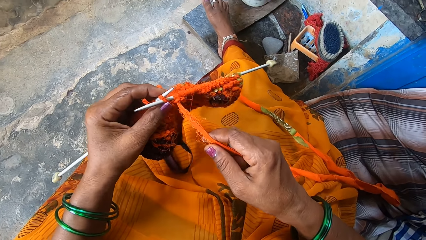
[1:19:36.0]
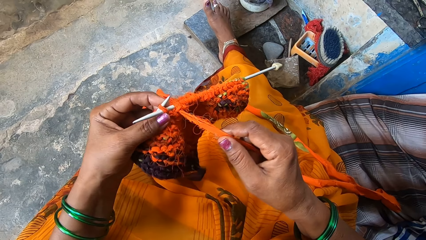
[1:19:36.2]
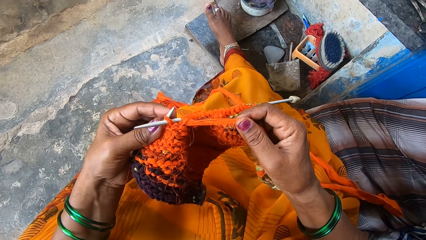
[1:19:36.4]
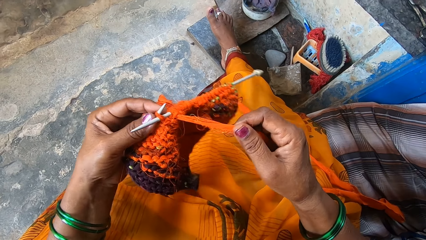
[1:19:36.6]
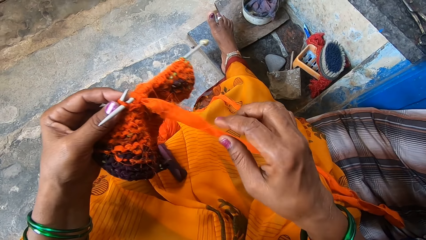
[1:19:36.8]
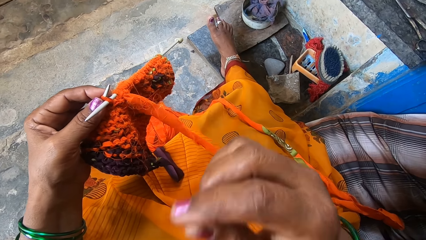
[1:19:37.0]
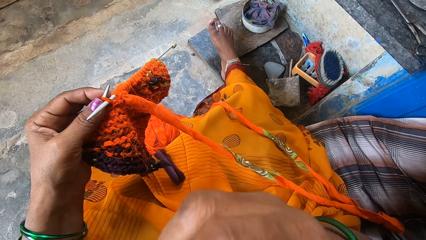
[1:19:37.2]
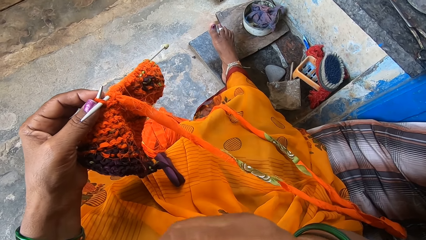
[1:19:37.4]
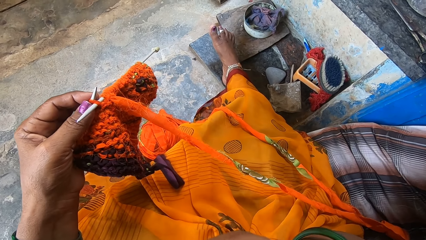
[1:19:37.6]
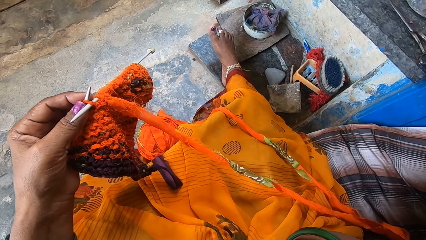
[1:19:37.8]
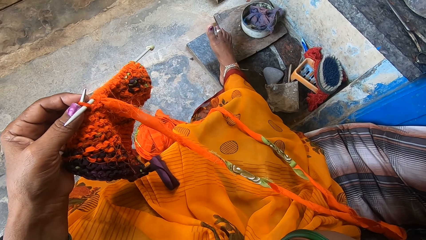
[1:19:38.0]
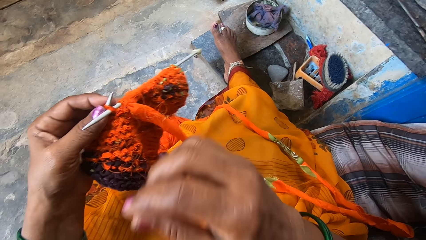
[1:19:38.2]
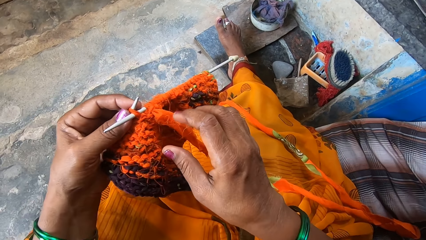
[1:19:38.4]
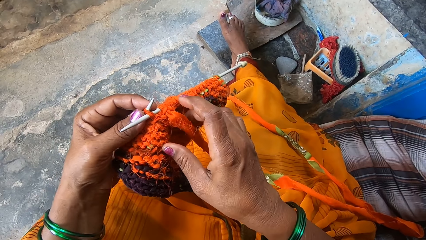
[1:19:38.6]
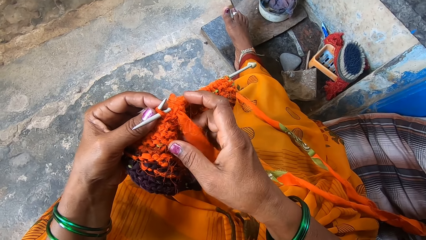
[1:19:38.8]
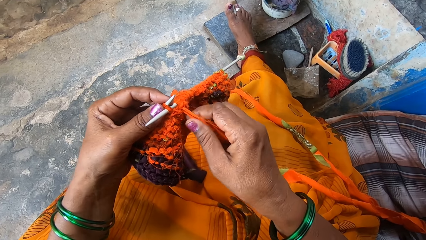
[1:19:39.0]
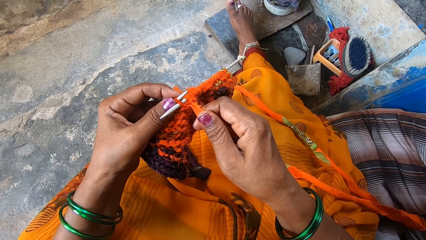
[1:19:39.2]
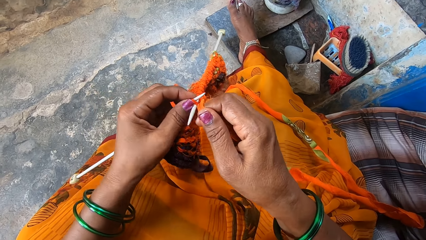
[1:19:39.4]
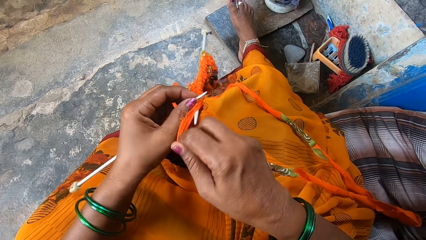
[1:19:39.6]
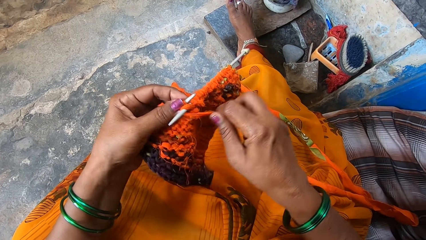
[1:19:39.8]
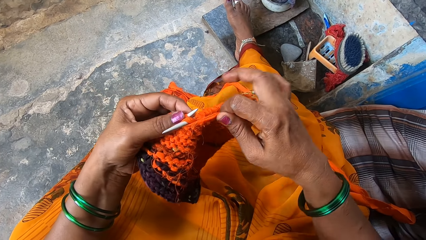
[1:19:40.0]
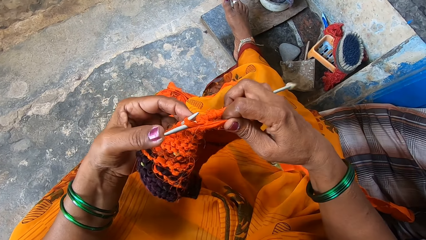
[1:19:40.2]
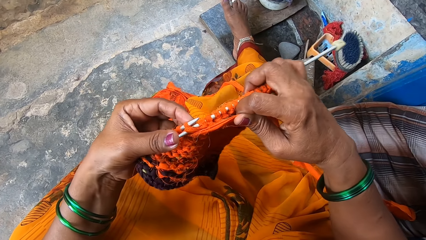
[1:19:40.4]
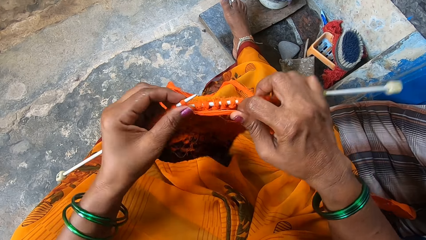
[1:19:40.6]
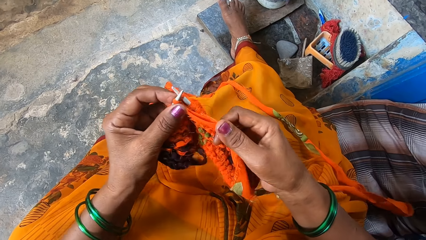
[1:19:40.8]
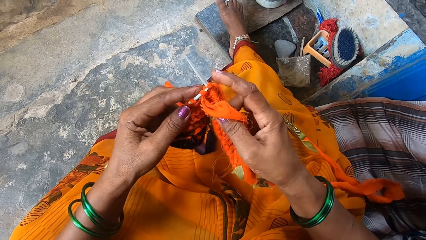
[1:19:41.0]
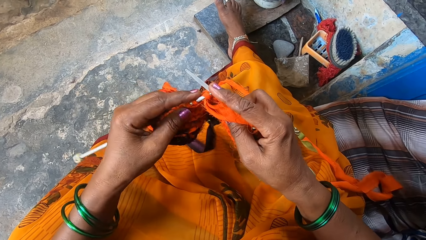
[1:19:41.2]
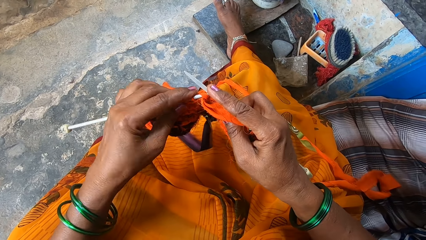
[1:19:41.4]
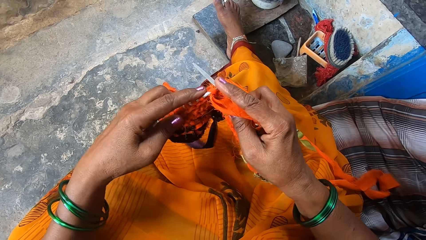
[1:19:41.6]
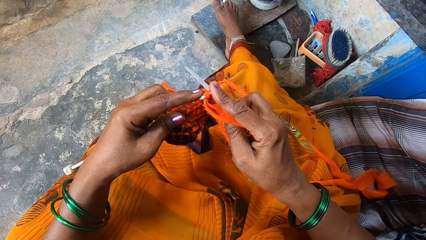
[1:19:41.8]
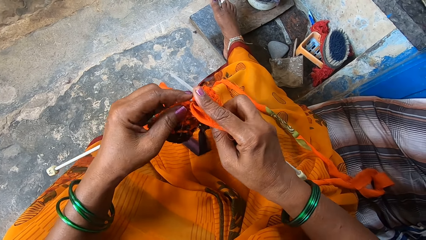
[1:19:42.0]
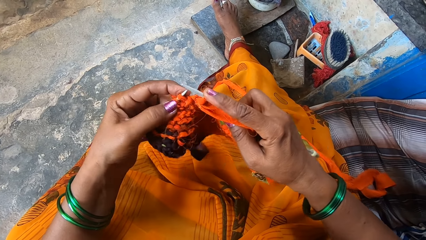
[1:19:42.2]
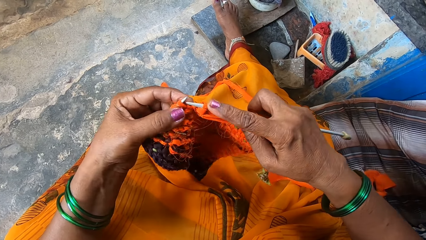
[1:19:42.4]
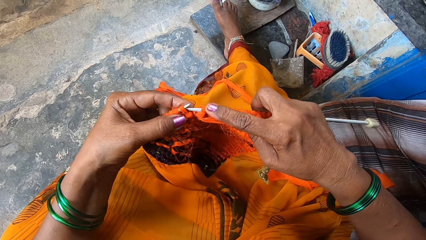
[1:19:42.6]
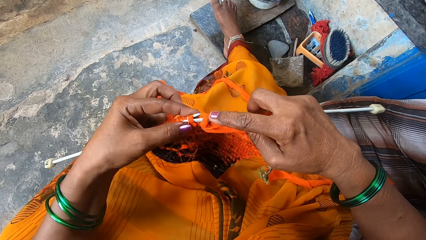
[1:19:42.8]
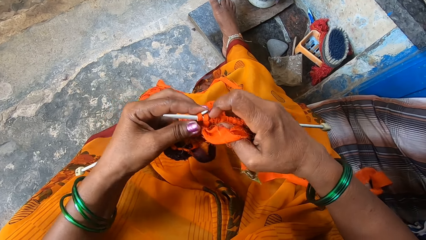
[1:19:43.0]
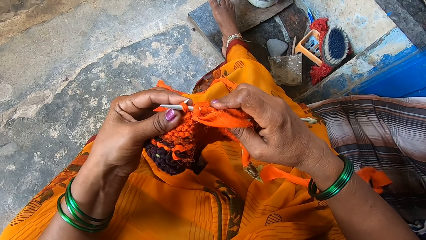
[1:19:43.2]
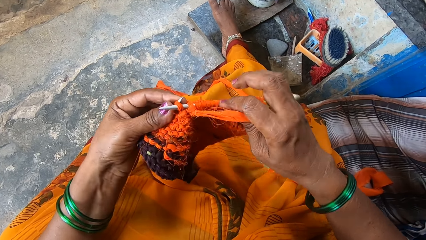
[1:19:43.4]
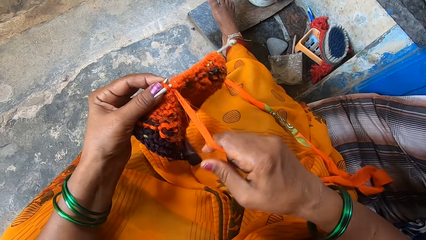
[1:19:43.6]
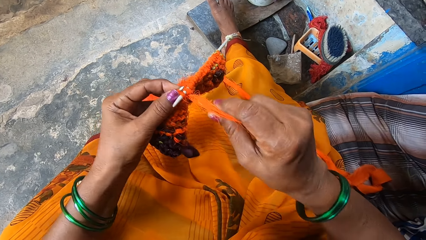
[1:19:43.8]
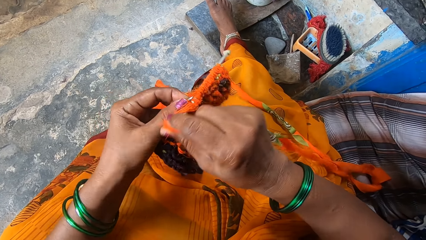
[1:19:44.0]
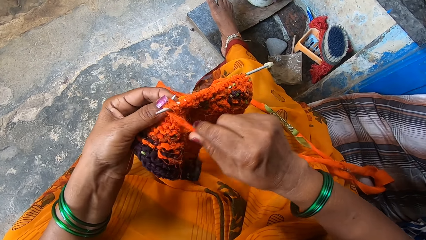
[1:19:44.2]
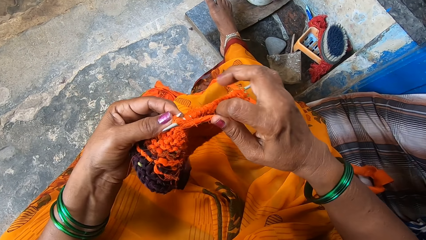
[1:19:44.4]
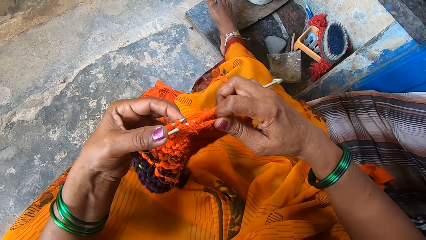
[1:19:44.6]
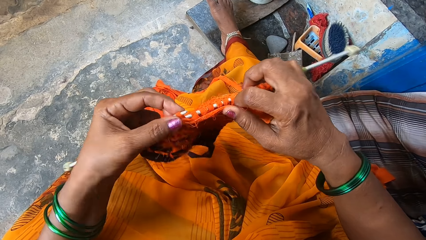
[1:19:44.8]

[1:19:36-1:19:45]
The camera wearer stops knitting. They knit a cloth.

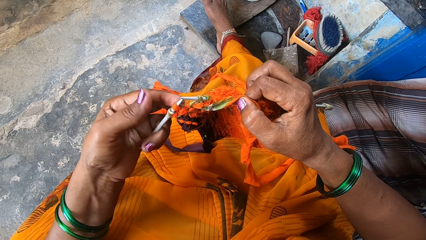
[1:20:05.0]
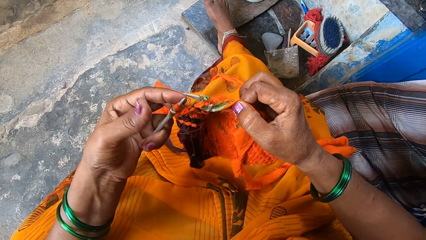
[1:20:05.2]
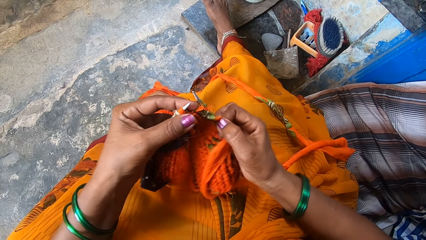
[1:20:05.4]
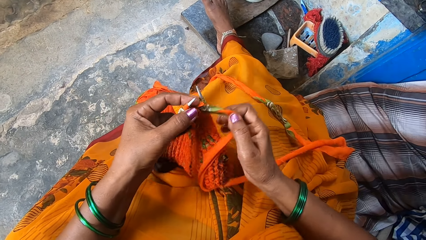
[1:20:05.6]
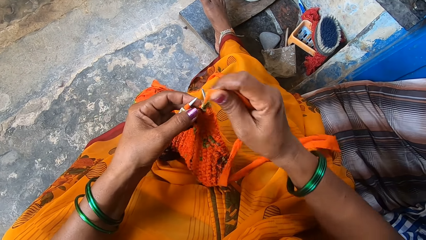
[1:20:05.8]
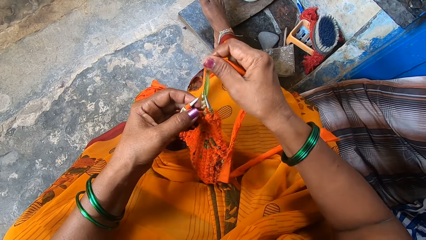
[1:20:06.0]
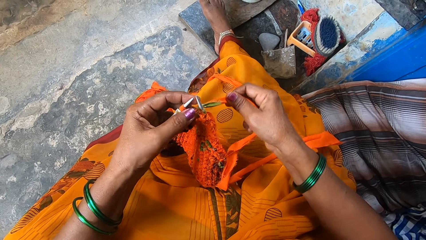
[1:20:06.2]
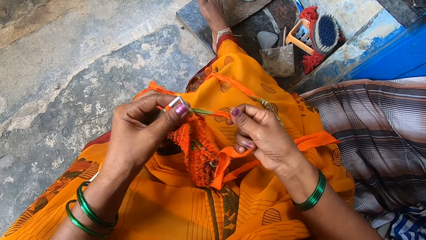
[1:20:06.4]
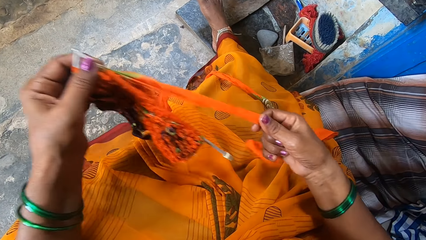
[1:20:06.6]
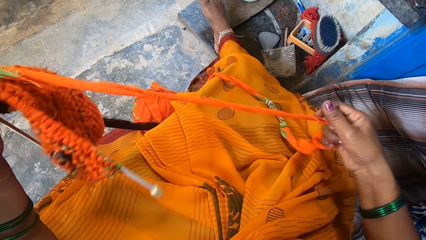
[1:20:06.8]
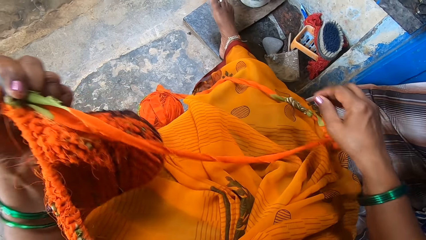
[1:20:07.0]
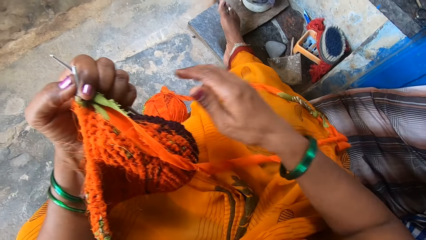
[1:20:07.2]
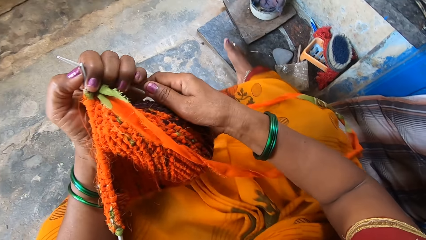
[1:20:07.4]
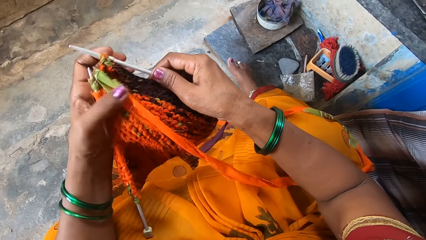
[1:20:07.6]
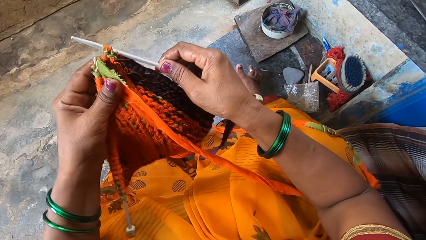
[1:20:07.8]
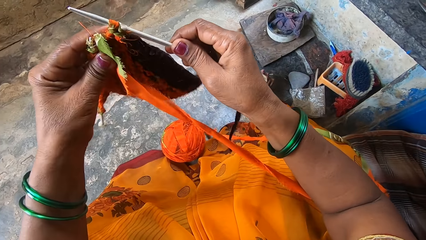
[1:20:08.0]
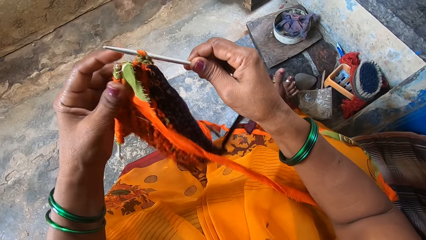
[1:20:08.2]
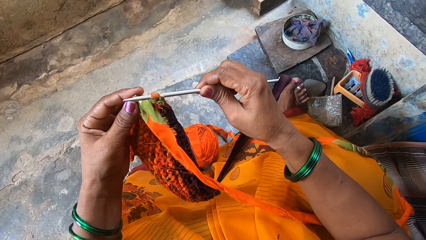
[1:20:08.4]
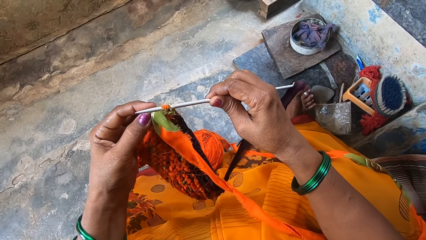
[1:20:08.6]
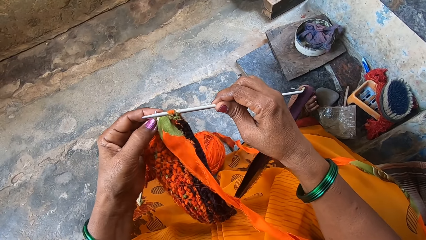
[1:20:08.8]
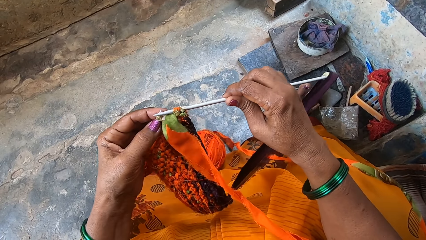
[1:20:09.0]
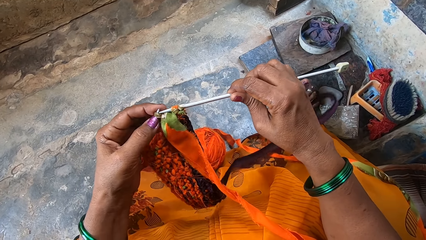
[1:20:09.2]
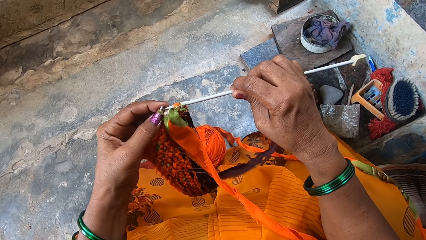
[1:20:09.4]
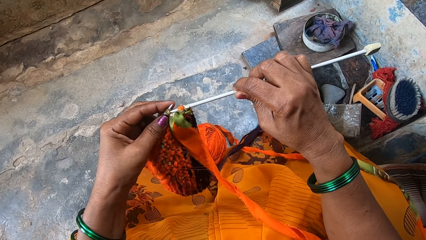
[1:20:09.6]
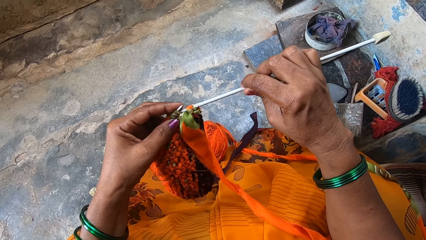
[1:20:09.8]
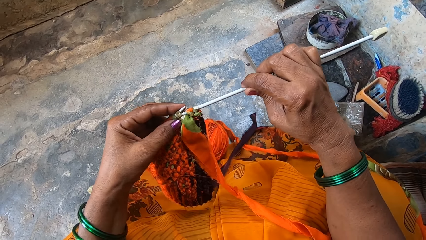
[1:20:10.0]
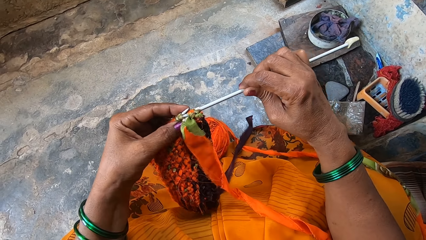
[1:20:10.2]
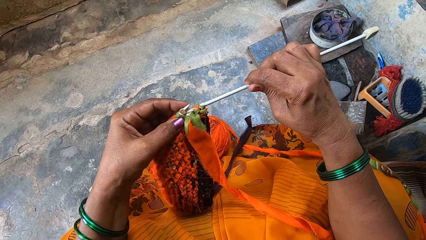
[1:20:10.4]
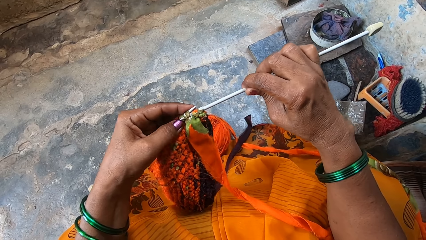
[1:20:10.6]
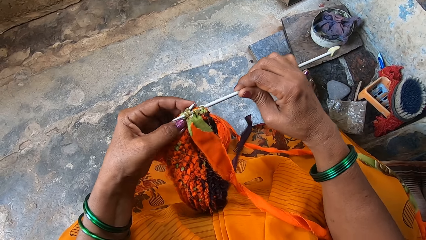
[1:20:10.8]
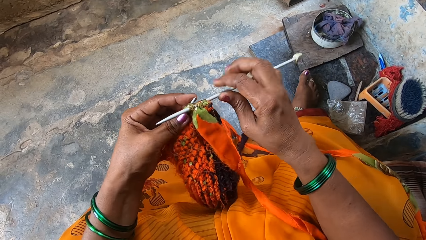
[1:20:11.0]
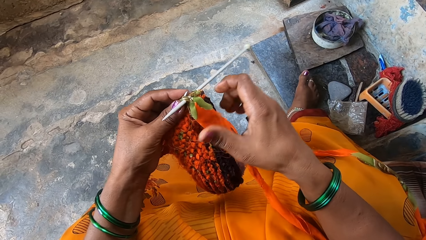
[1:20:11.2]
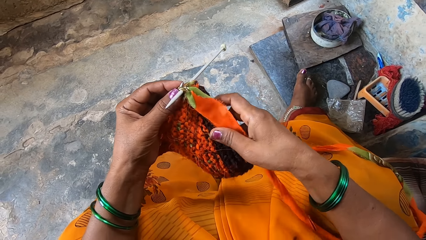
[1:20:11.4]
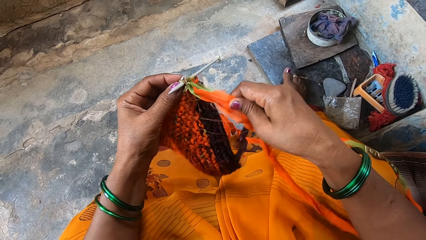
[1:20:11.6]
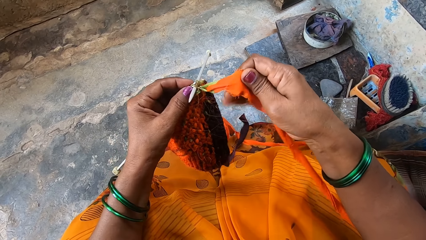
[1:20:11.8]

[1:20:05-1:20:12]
The camera wearer stops knitting. They adjust the fabric. They adjust the needle. They knit a cloth.
